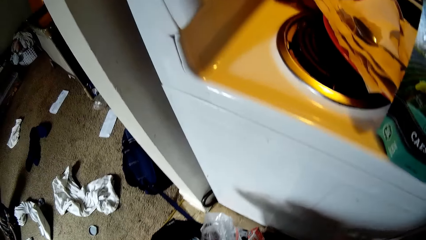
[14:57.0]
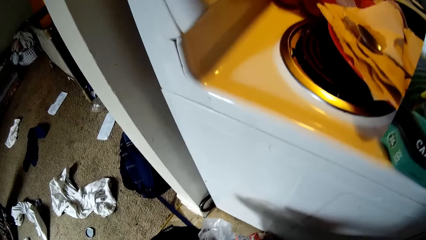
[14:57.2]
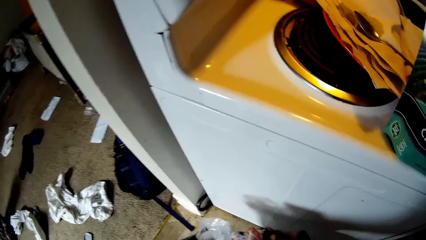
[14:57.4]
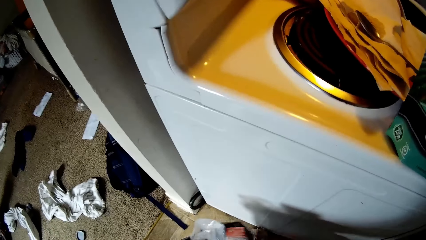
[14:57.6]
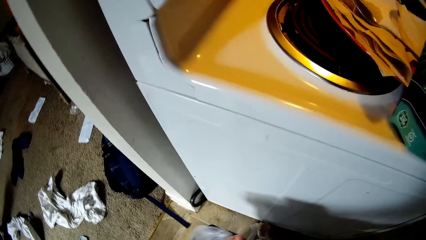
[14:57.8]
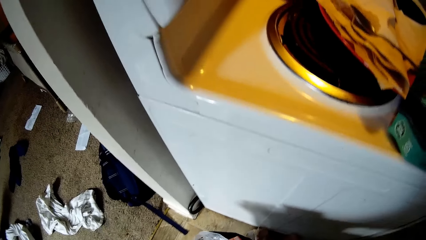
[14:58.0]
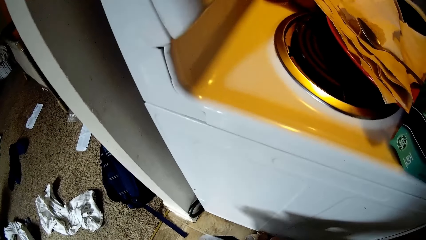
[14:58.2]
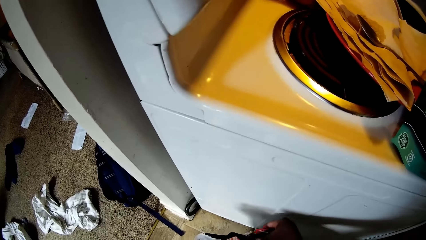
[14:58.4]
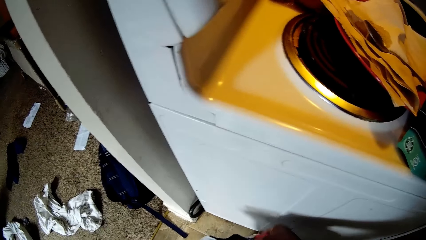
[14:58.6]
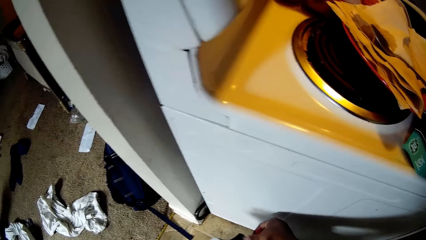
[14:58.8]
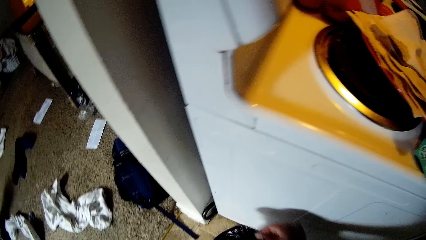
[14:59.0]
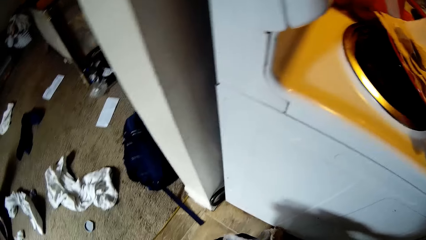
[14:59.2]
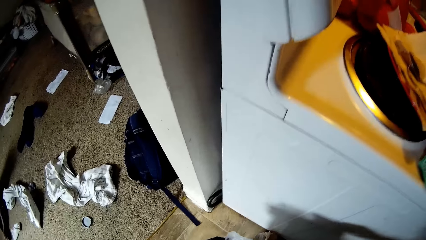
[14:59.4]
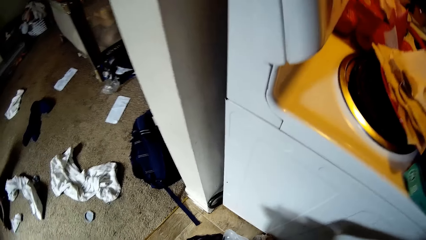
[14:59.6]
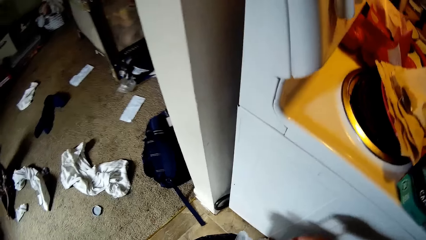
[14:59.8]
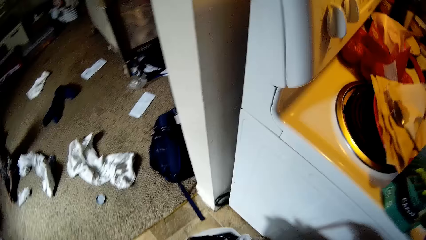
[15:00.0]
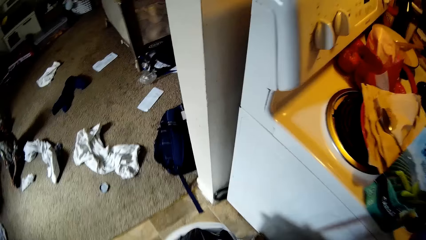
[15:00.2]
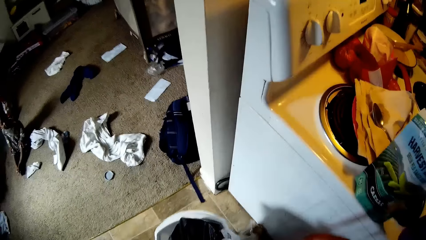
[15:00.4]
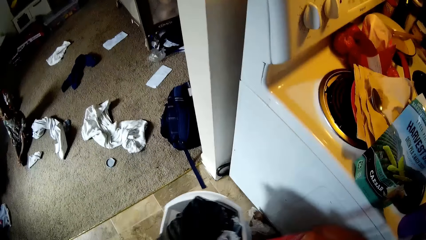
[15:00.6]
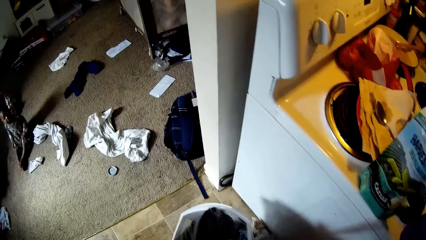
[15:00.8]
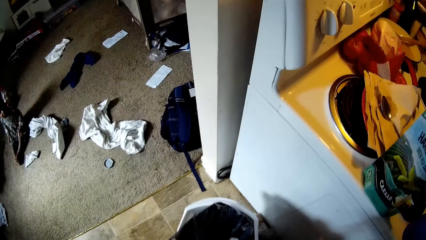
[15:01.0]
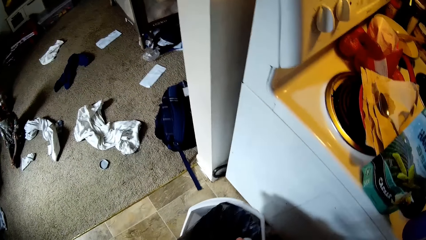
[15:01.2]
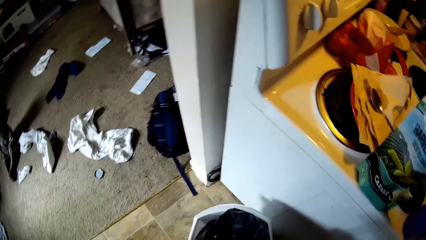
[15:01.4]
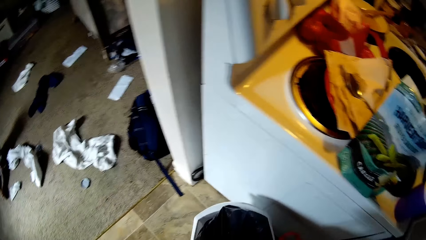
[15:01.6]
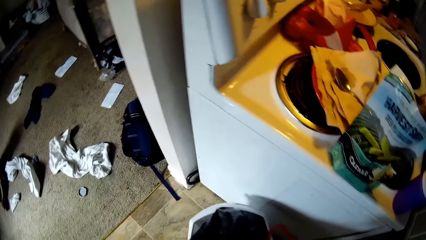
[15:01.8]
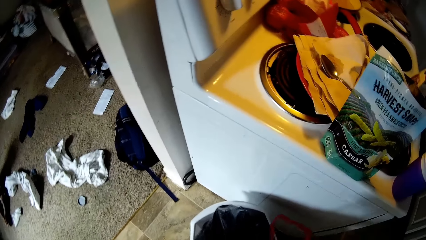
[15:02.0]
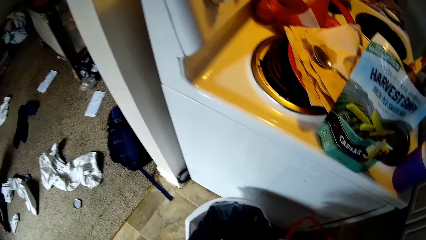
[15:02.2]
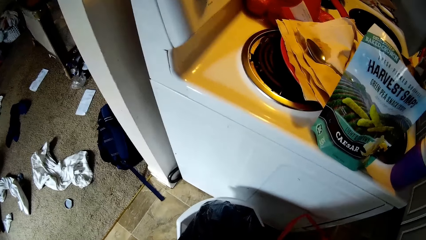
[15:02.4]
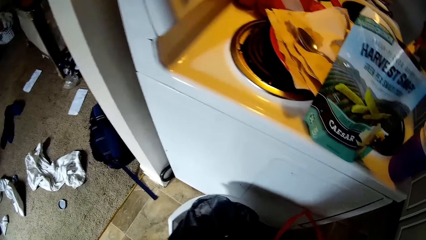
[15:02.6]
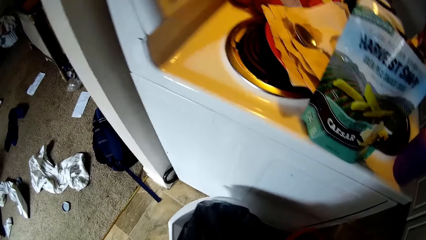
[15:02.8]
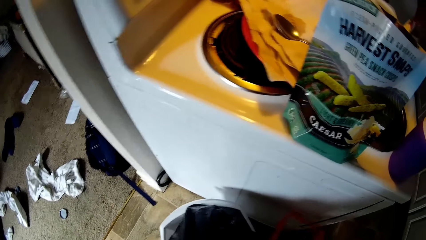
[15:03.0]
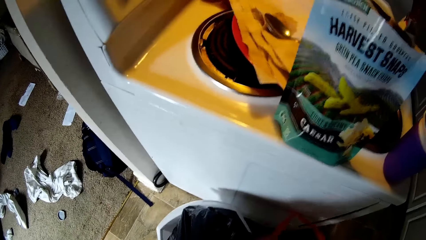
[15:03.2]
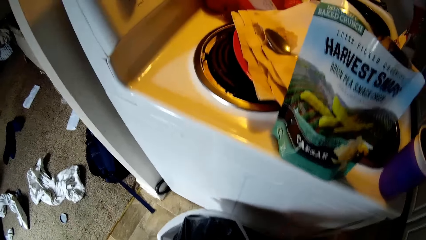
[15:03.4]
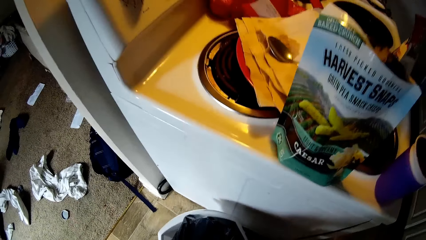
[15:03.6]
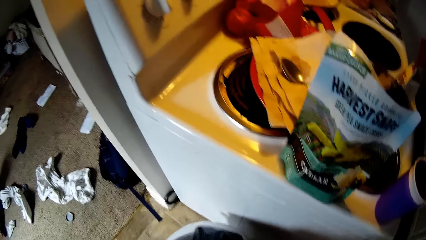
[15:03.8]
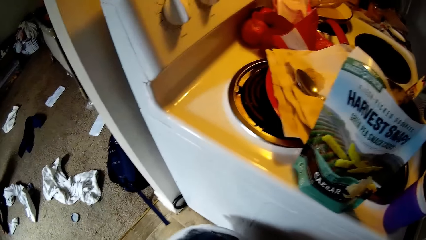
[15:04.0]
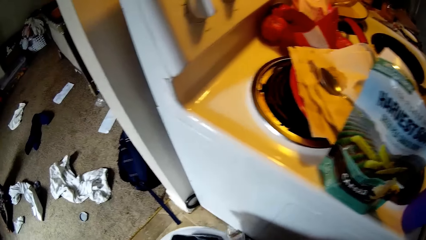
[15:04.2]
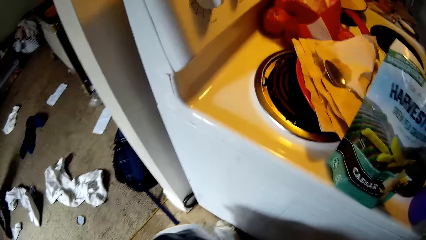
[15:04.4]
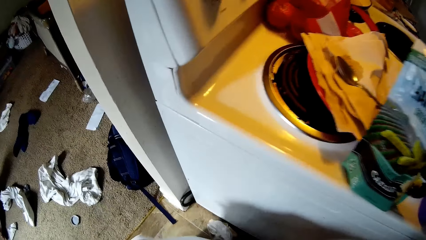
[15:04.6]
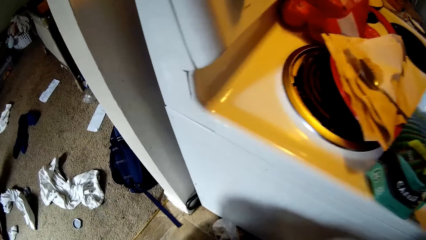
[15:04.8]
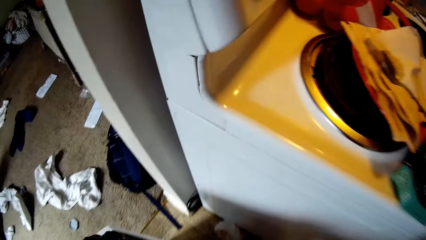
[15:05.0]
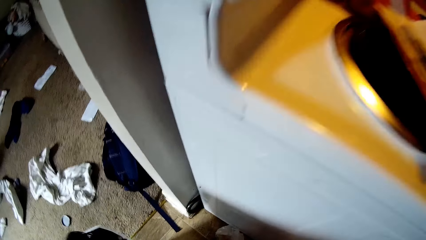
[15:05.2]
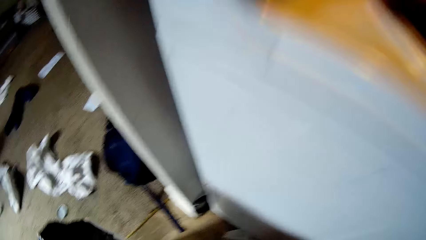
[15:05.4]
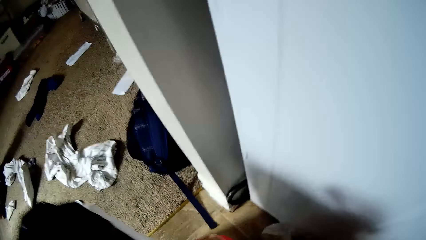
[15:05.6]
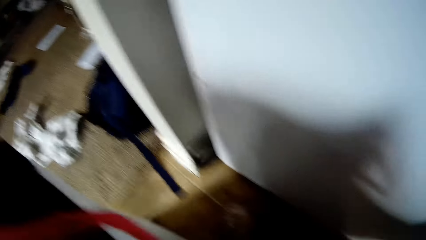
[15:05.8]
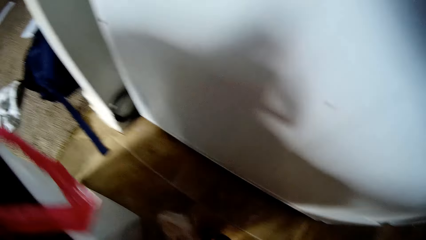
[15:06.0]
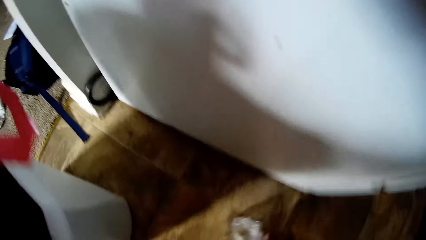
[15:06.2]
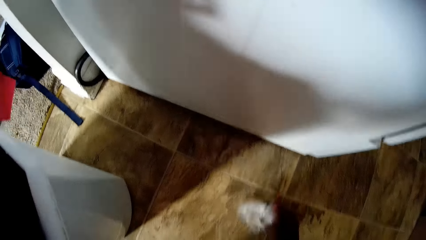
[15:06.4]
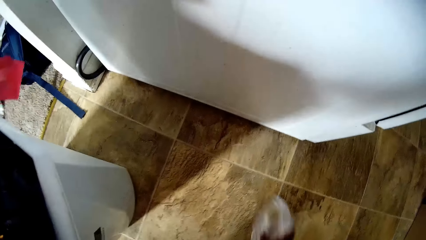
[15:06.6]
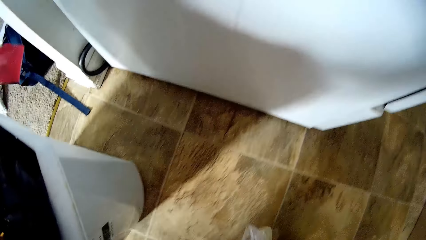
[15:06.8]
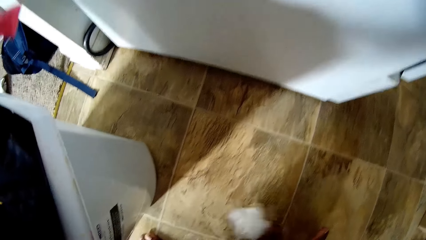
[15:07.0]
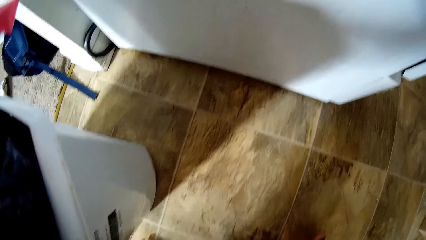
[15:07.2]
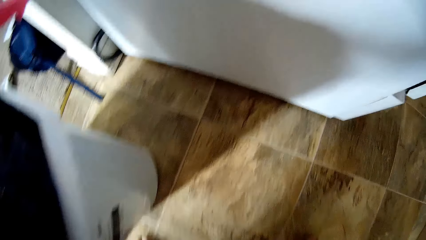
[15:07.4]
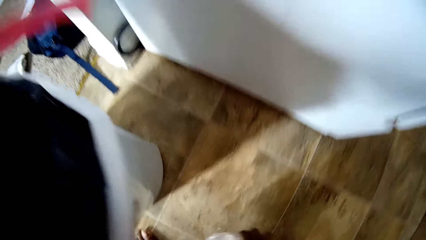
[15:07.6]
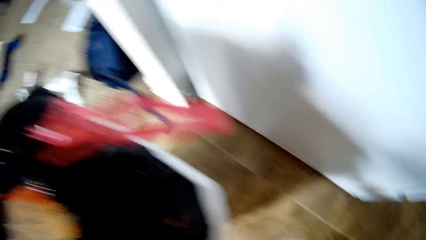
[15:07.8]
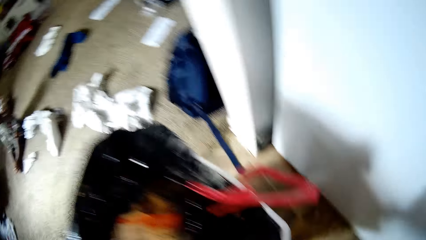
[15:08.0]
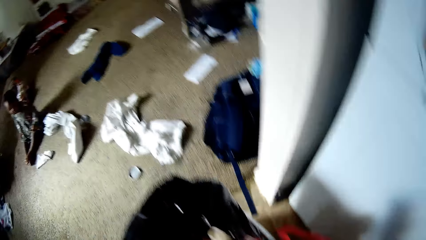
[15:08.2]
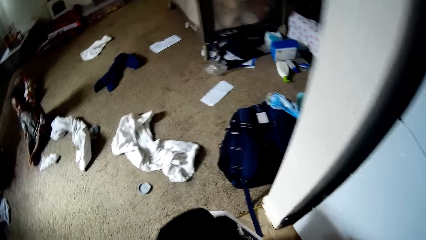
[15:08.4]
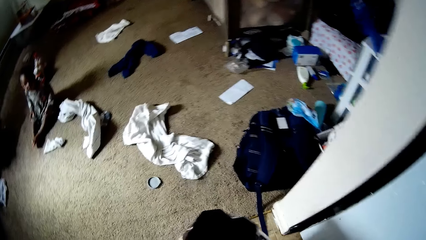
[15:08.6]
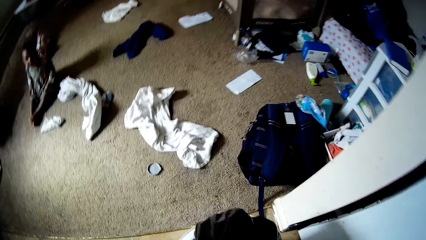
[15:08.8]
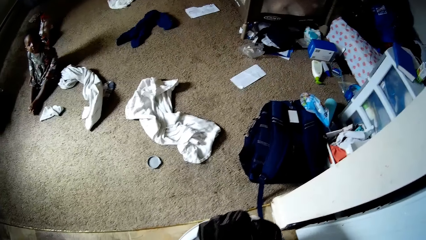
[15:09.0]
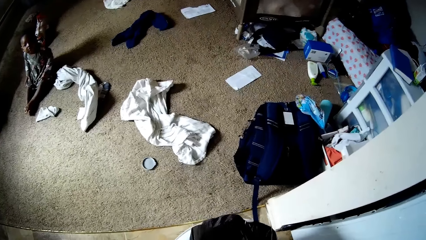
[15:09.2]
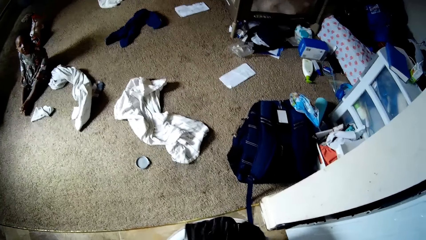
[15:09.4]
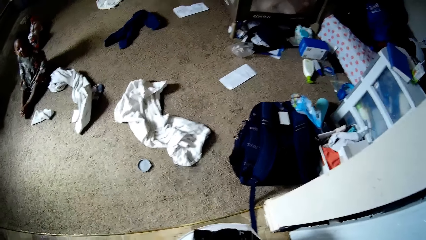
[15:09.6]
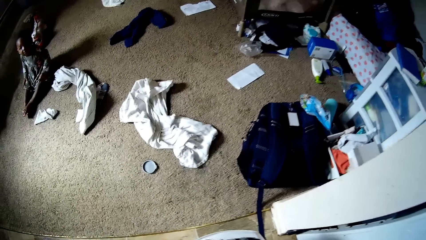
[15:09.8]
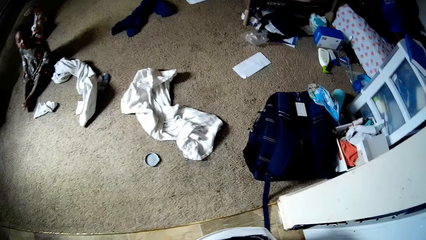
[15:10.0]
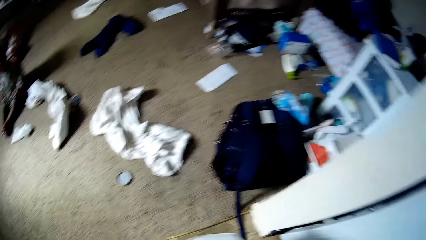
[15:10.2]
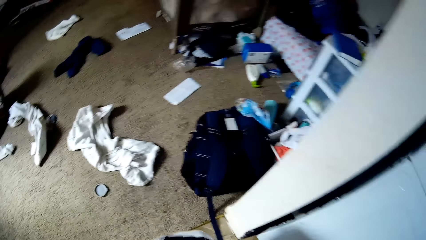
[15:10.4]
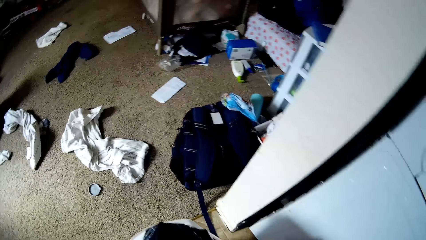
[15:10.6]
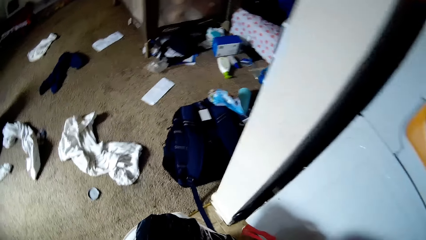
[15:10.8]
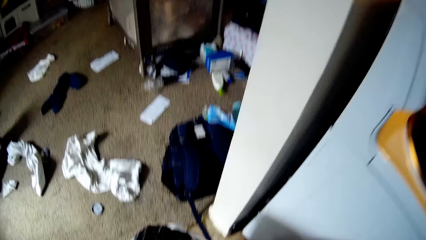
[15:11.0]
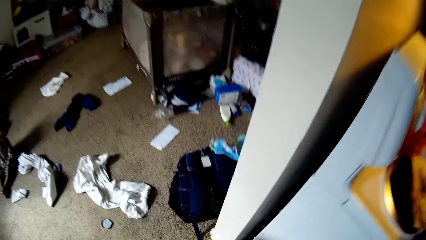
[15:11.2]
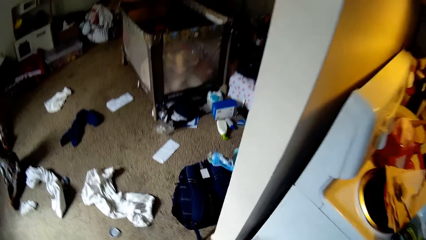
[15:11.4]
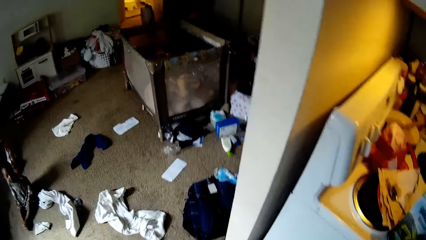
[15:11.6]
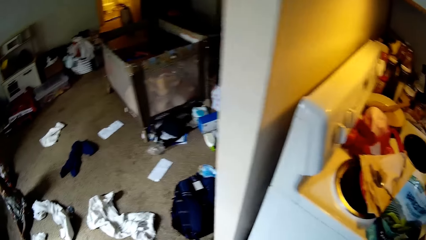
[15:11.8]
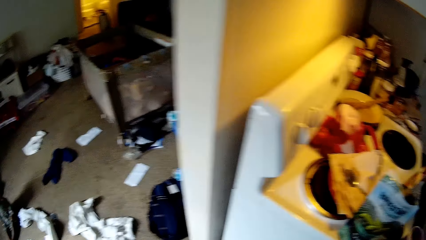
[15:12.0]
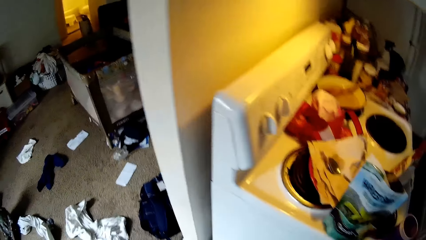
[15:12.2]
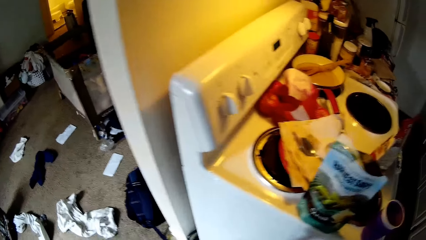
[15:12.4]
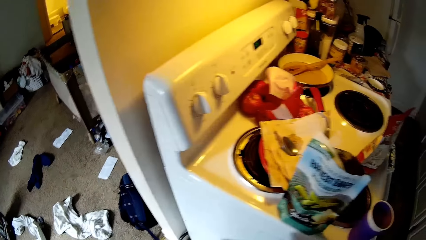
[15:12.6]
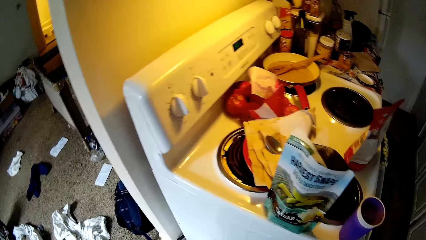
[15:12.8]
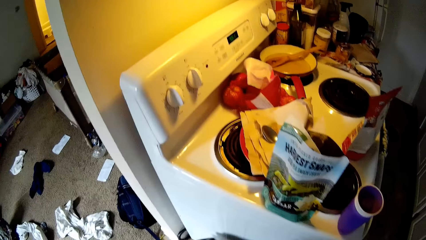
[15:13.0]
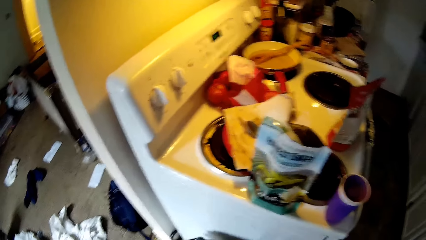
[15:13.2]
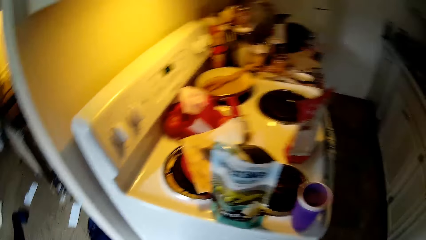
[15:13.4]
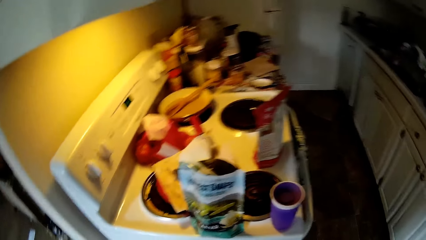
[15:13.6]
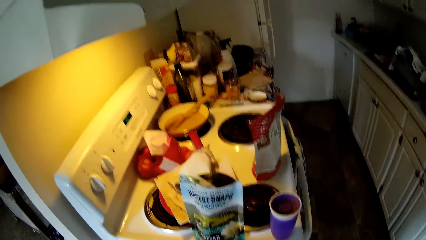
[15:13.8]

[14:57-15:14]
The camera wearer arranges the trash can with both hands. She picks up some dirt on the floor with her right hand. She puts the dirt inside the trash can with her right hand.
